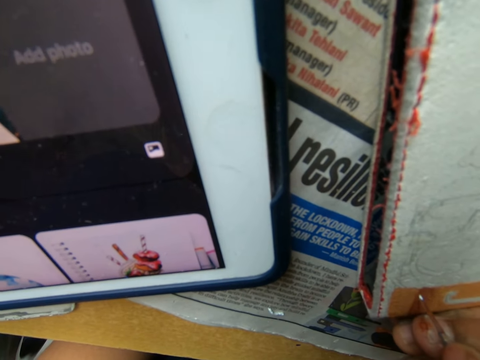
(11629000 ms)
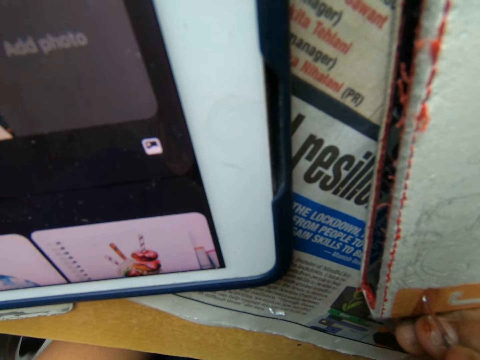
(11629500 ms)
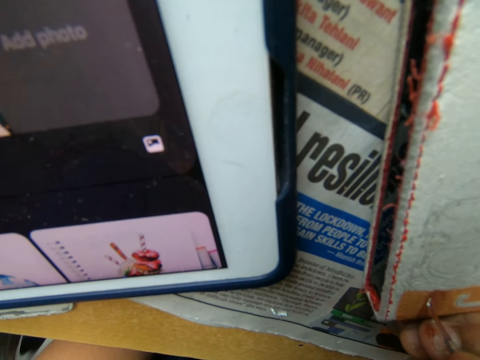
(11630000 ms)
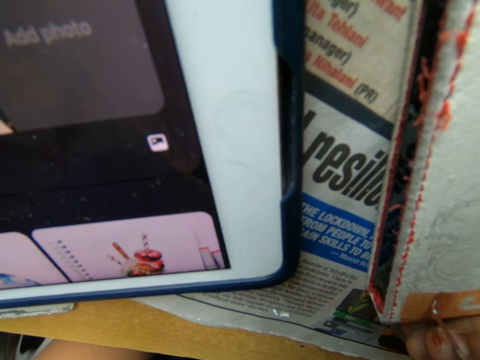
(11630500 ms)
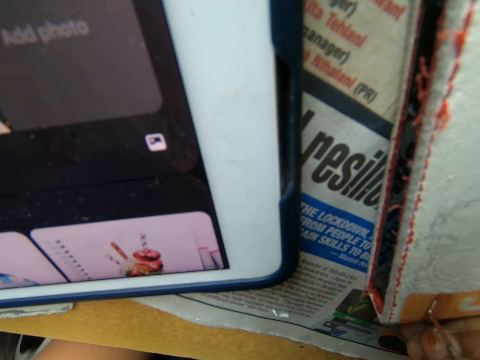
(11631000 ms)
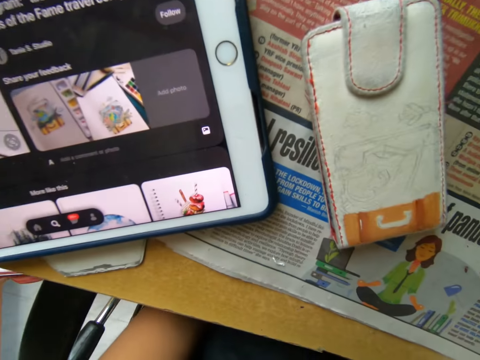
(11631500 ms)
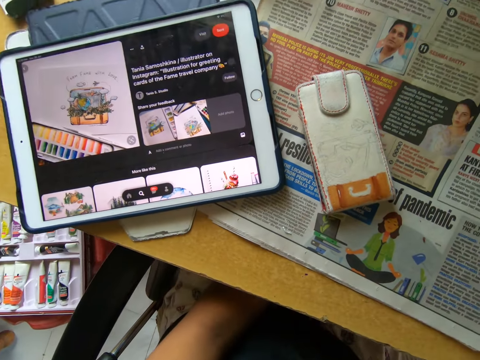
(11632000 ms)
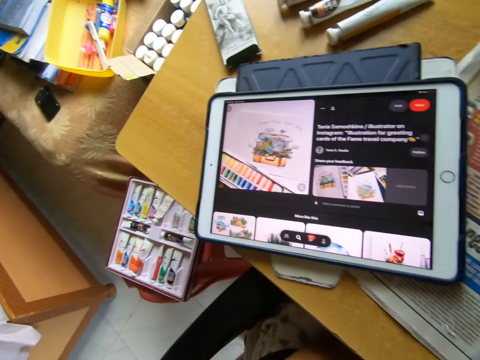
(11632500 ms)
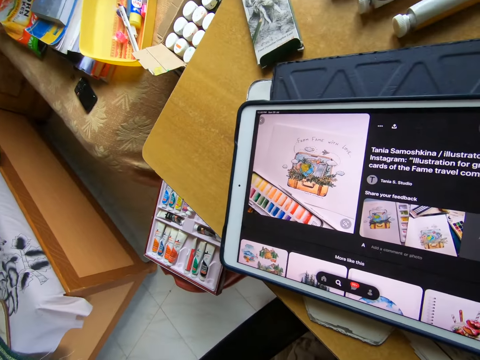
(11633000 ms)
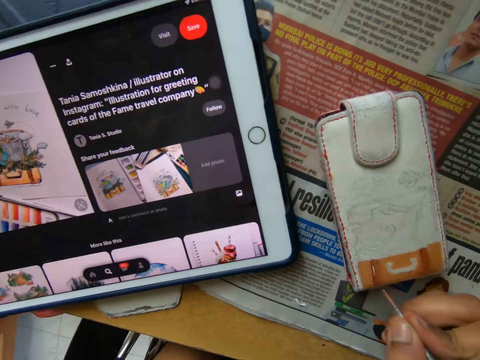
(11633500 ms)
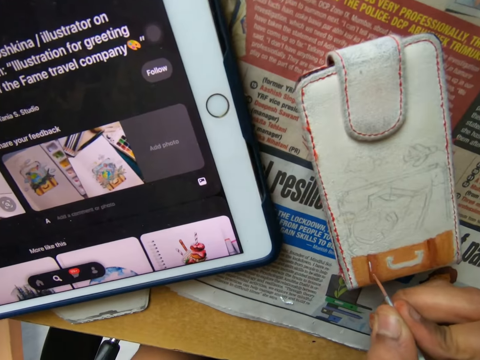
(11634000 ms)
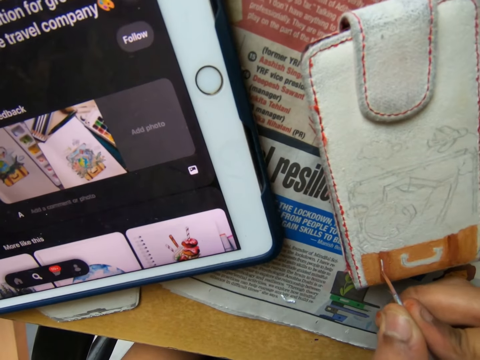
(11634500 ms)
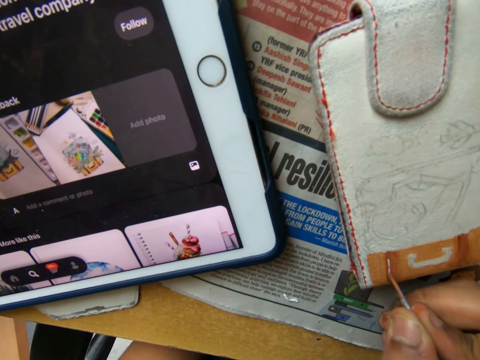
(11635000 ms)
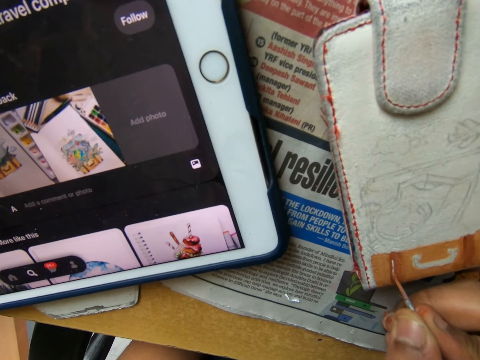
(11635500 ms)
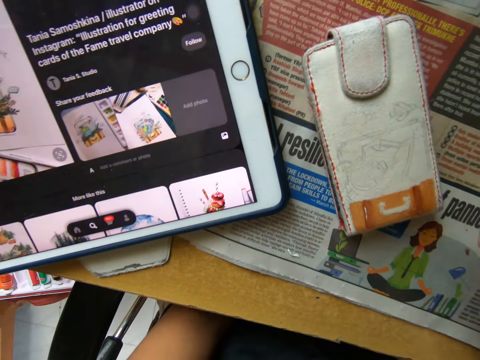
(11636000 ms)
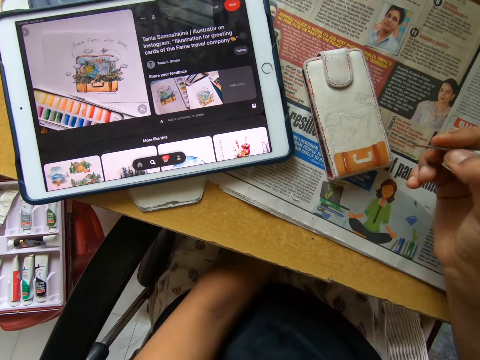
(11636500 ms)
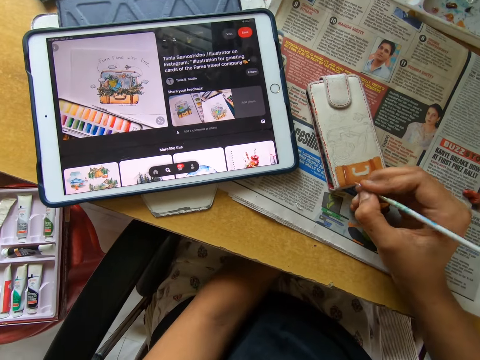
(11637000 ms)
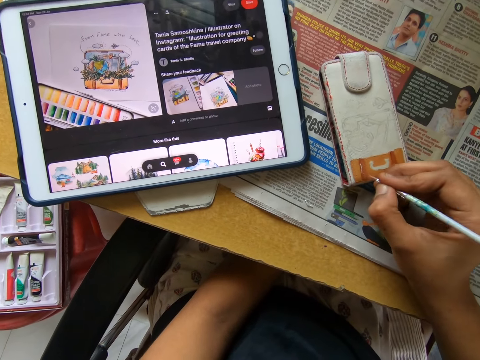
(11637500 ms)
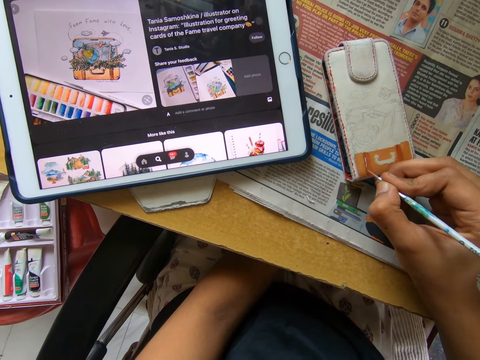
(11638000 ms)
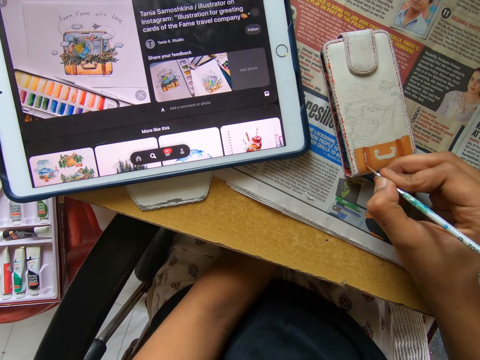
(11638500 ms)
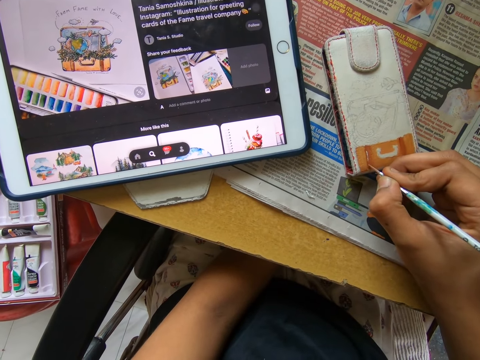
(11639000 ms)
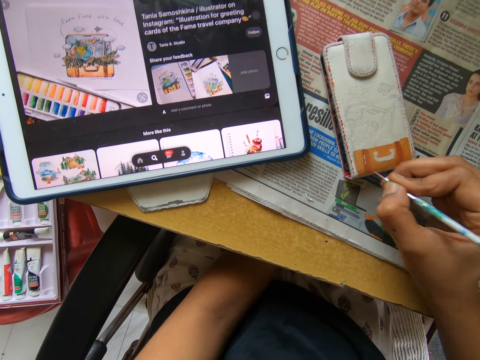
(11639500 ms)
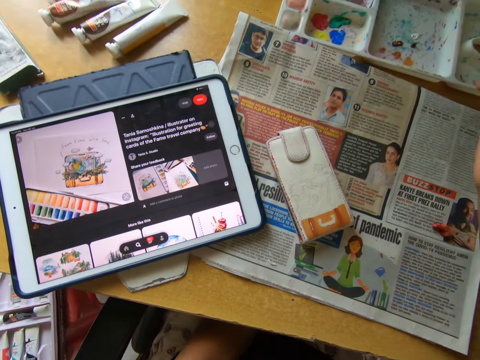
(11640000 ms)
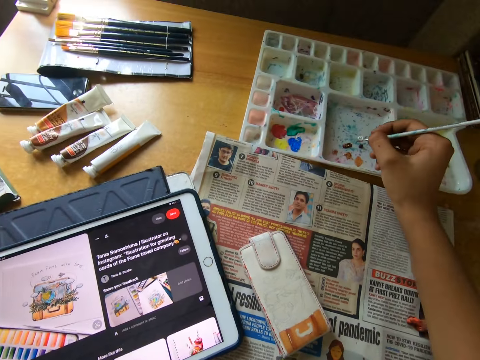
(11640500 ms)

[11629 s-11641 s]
The camera wearer looks at the tablet. They paint the wallet on the table with the painting brush.

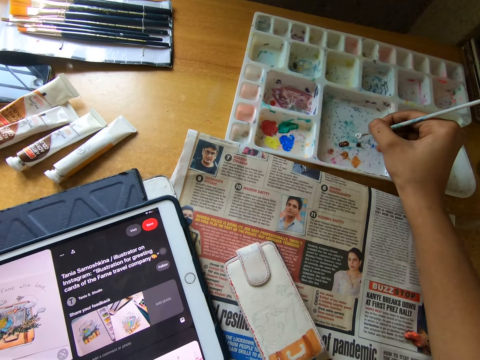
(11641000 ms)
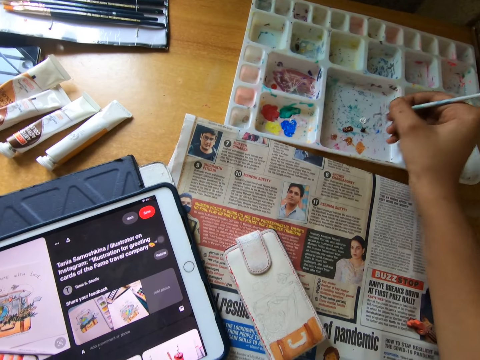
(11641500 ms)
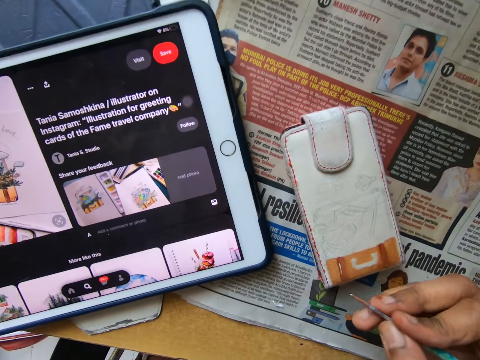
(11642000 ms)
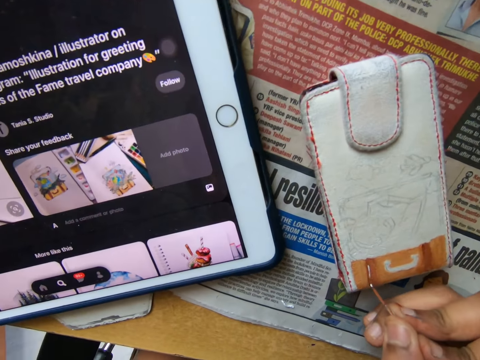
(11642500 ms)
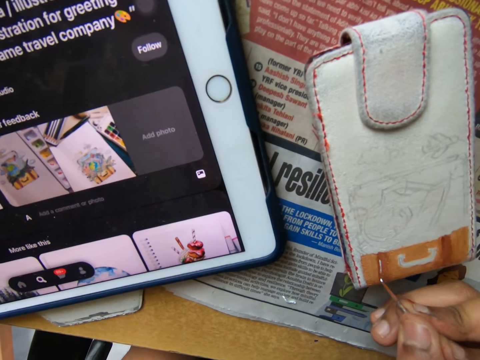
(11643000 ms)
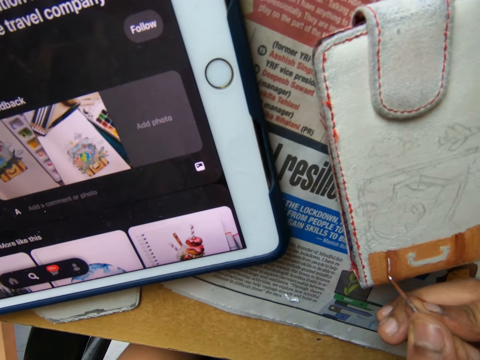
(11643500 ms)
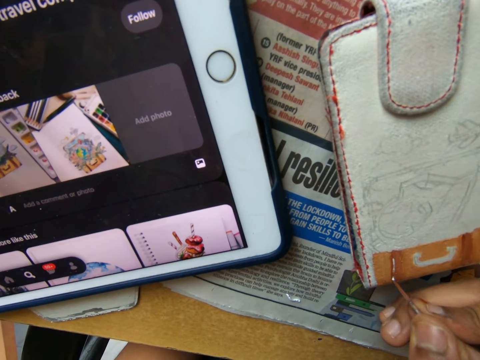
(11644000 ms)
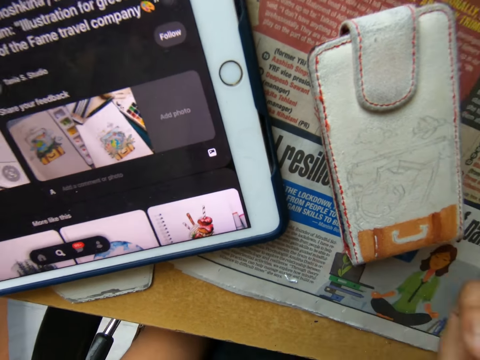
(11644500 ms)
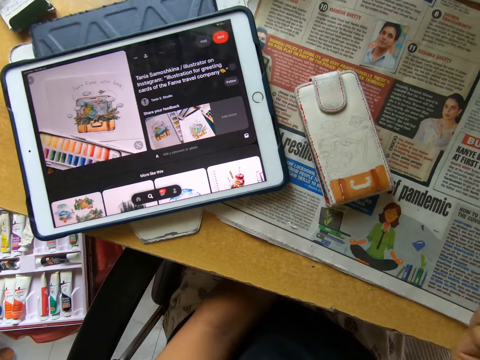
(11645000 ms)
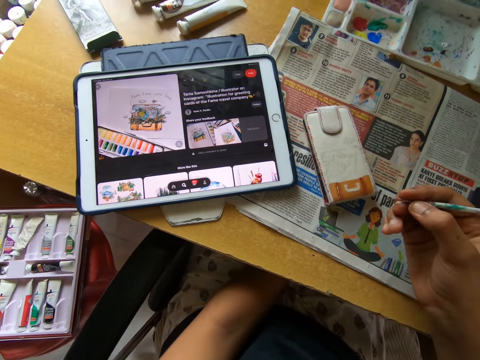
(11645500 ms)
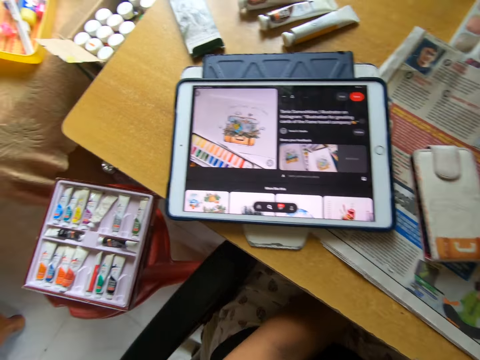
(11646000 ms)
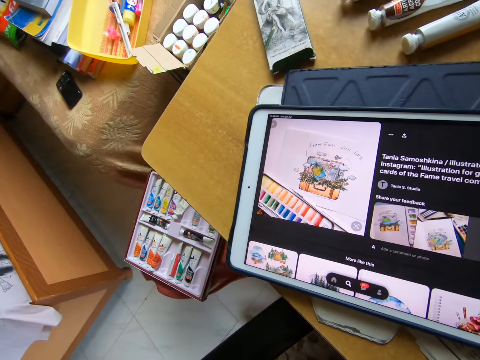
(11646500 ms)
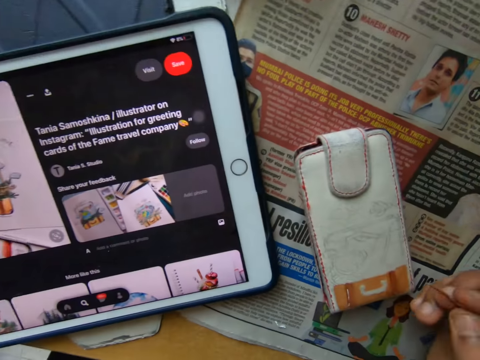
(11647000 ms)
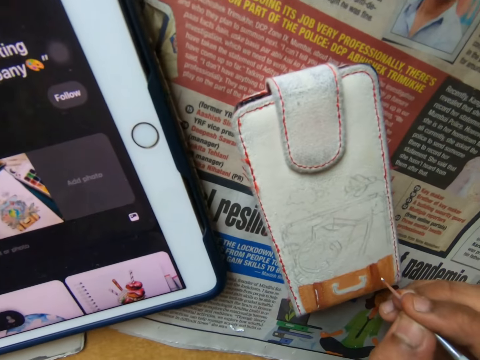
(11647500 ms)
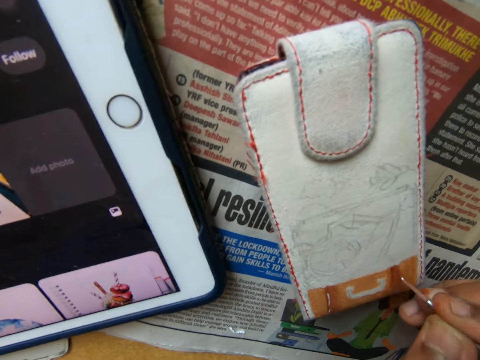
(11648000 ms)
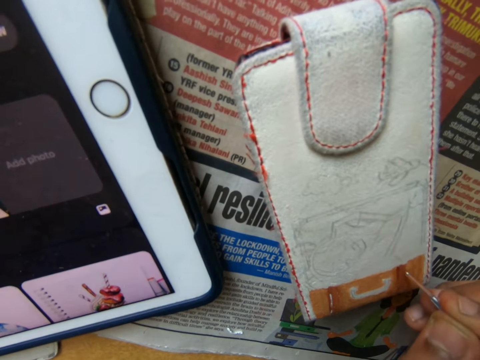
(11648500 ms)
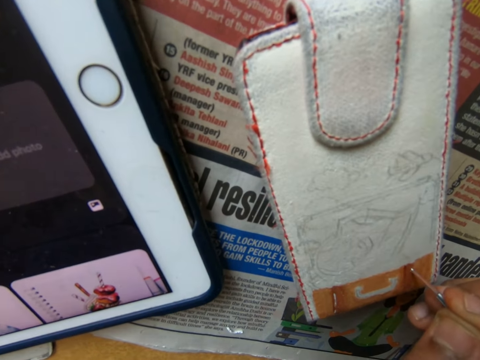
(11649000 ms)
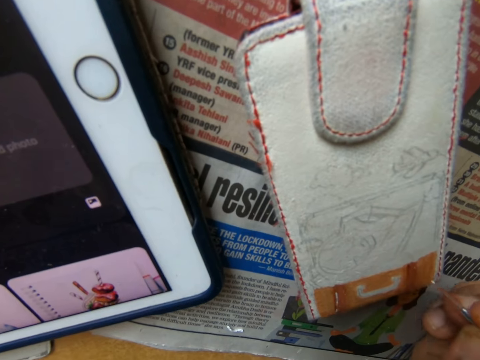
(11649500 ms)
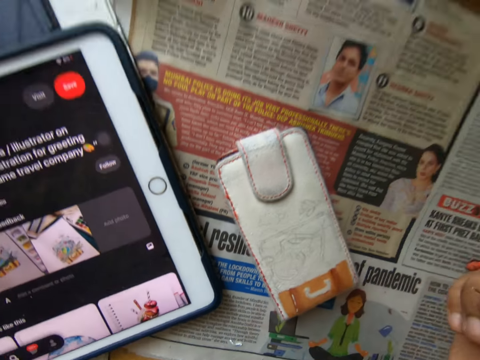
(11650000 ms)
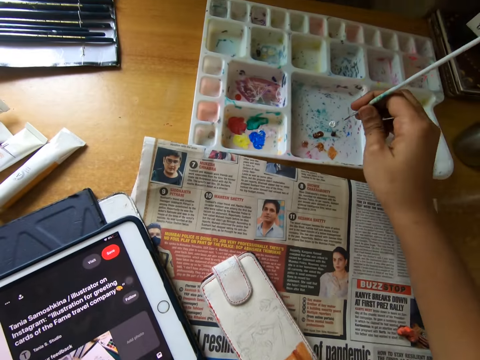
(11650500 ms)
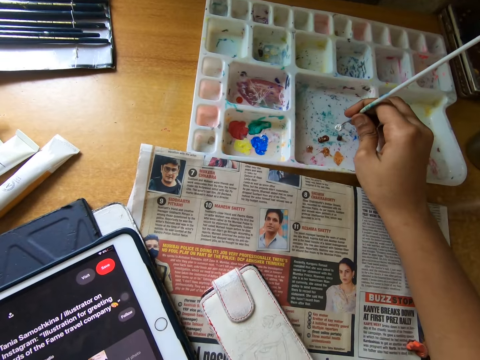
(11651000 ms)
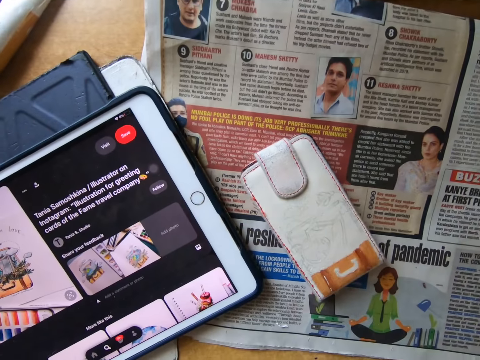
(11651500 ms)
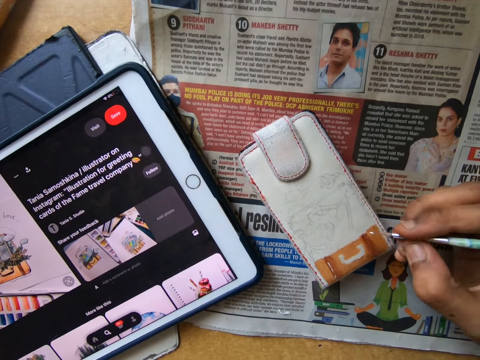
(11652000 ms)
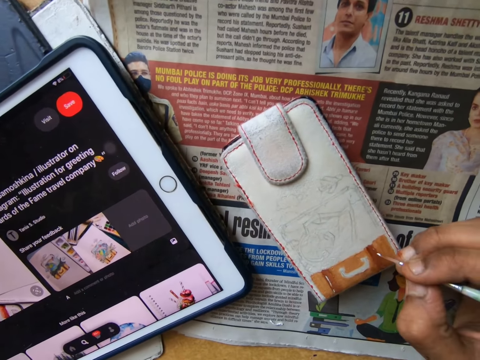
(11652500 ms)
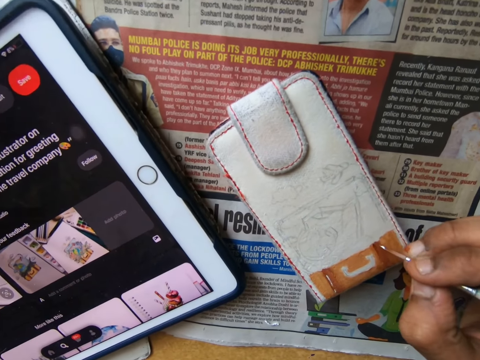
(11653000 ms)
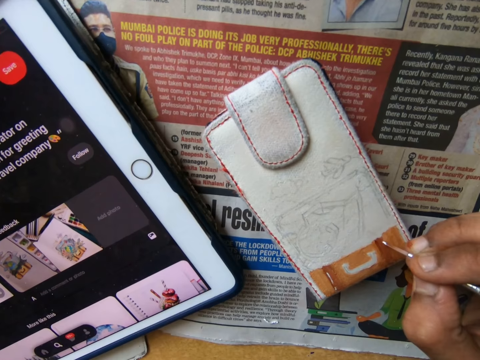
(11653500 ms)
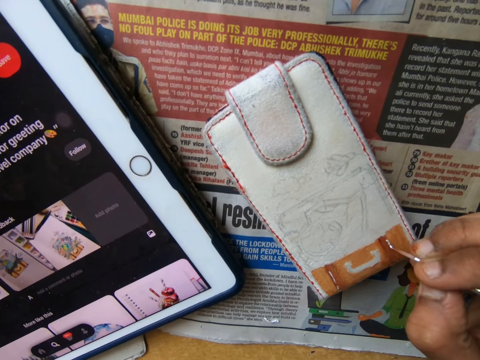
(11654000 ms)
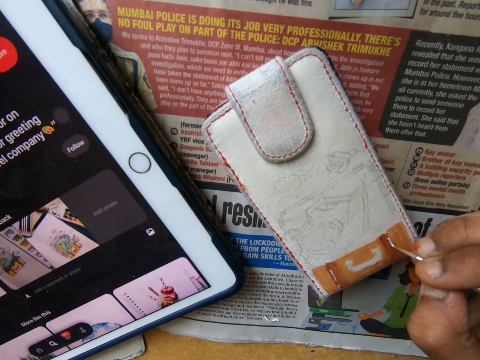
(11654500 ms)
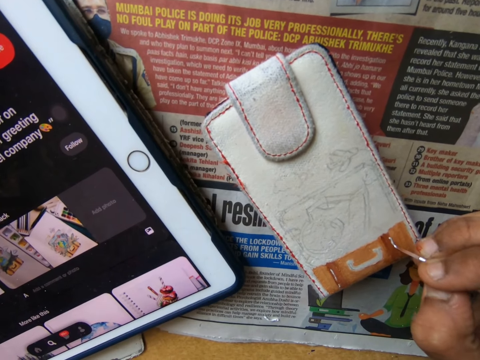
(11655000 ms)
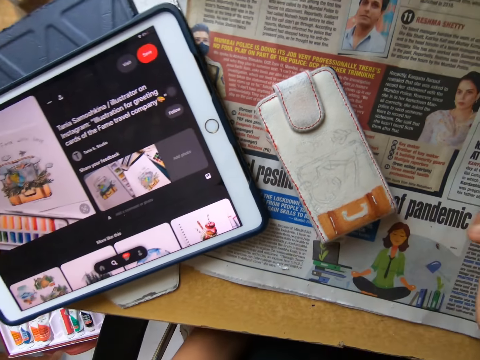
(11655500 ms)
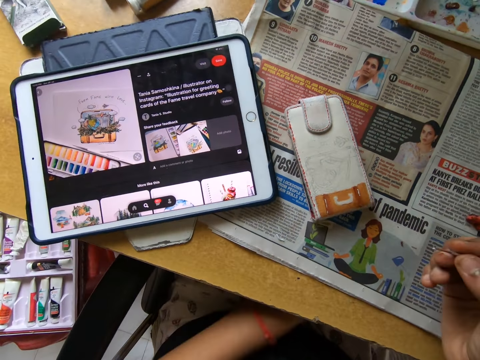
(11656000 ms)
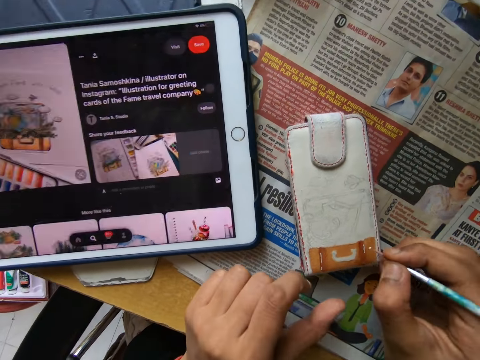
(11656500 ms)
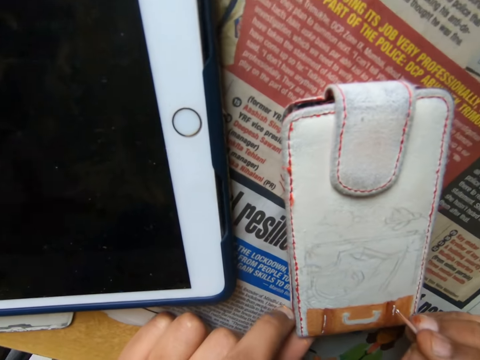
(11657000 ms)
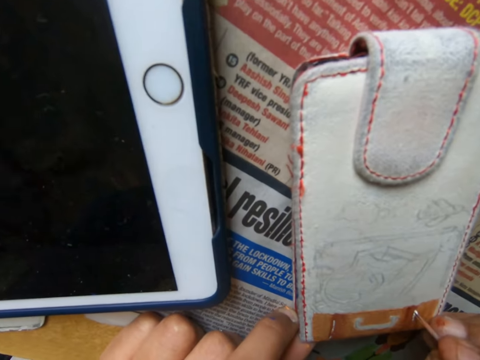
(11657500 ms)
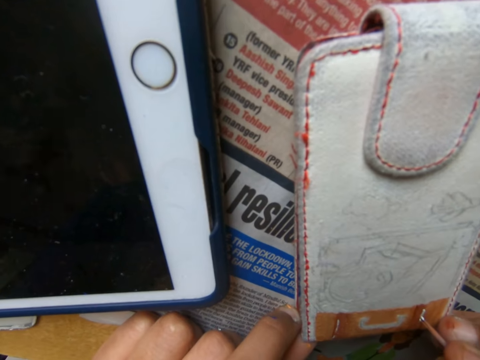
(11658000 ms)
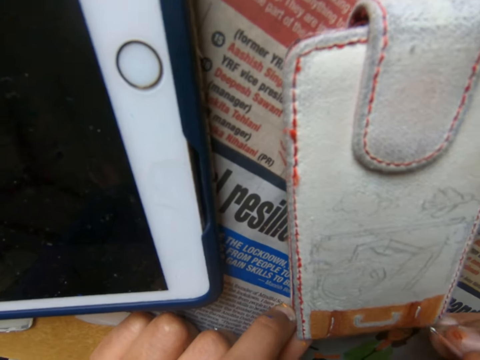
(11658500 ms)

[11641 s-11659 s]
The camera wearer dips the painting brush into the painting pallet on the table. He paints the wallet with the brush. He looks around. He looks at the iPad. He looks around. He paints something with a paintbrush. He looks around. He scoops paint from the pallet on the table with the paintbrush in his right hand. He paints on the phone pouch on the table with the paintbrush in his right hand. He looks around. He paints something with the paintbrush.
